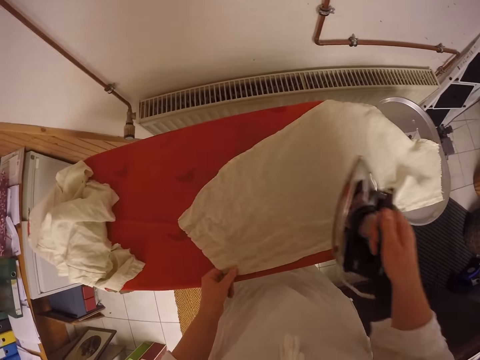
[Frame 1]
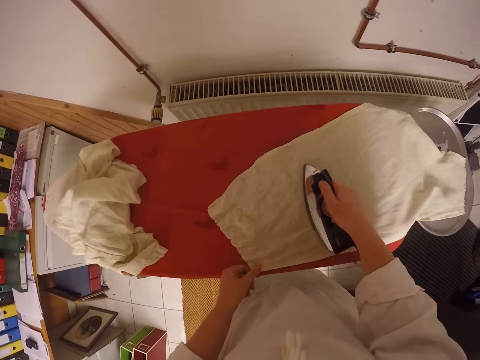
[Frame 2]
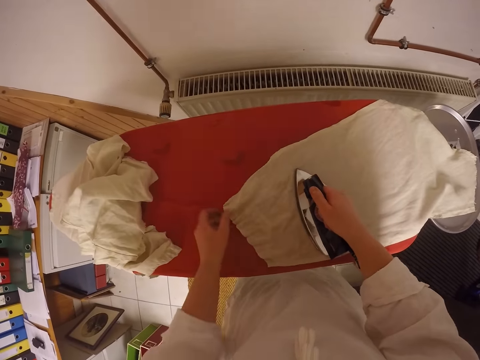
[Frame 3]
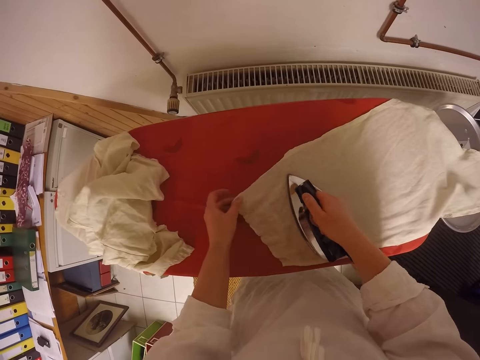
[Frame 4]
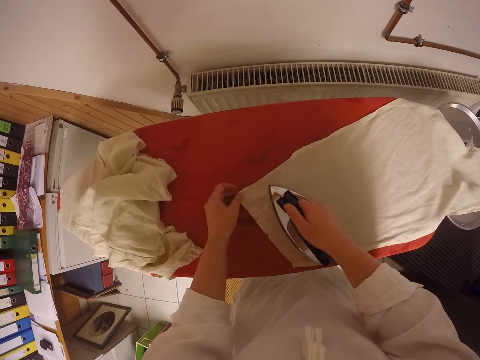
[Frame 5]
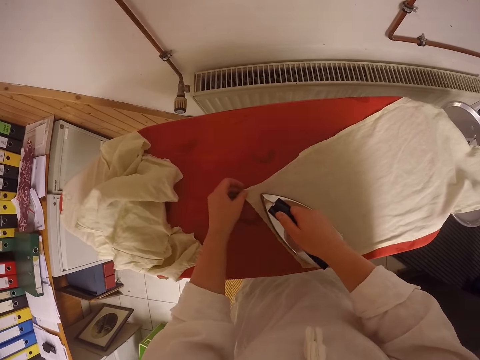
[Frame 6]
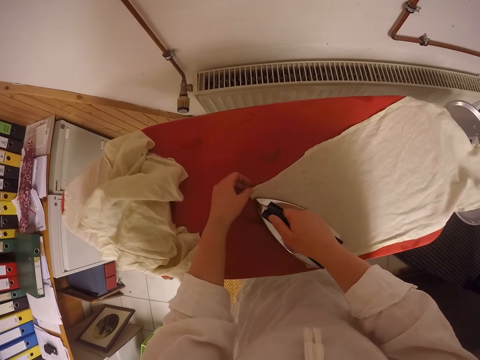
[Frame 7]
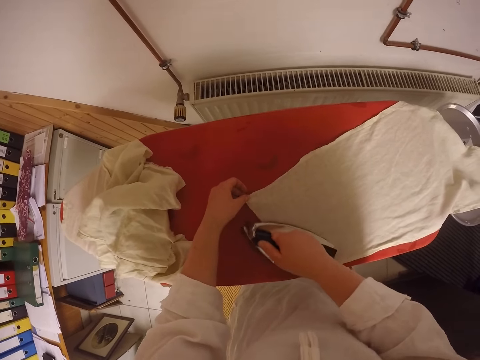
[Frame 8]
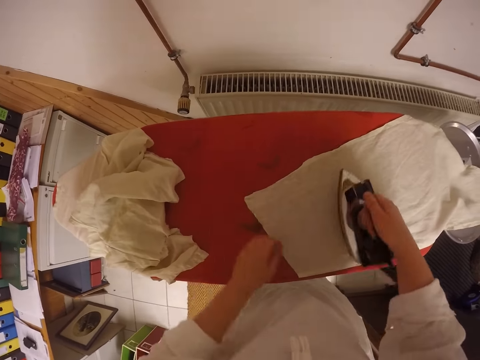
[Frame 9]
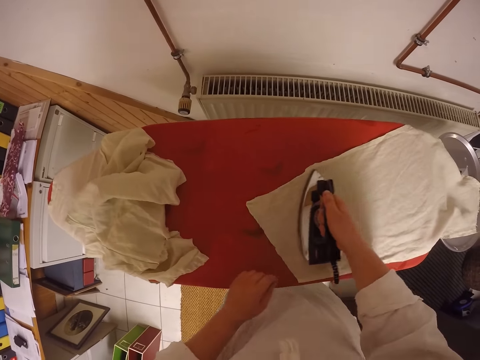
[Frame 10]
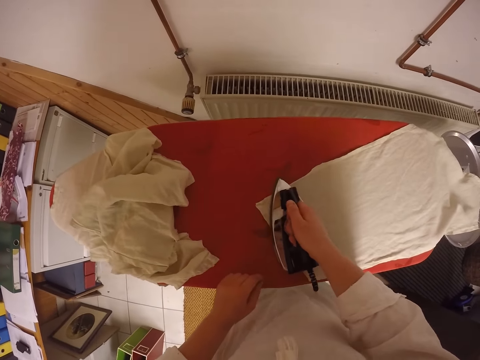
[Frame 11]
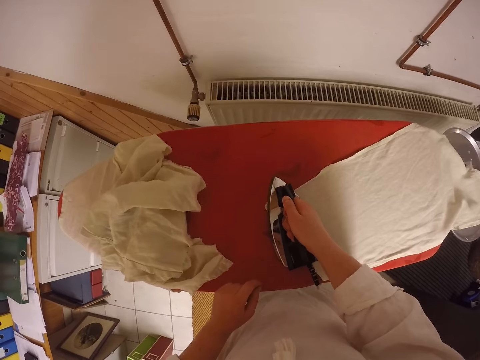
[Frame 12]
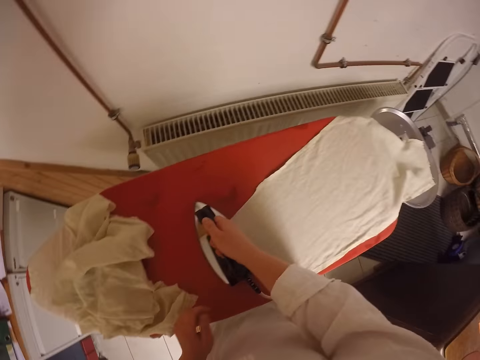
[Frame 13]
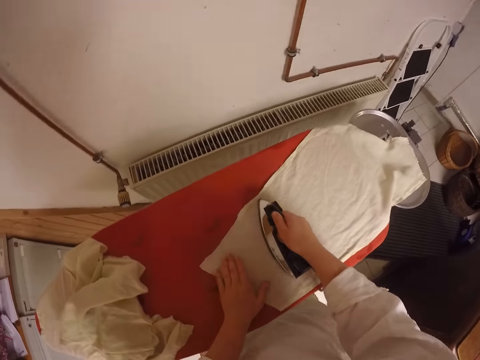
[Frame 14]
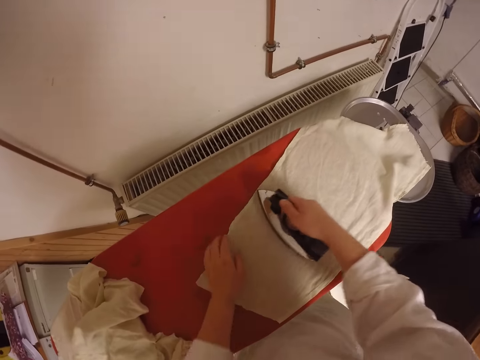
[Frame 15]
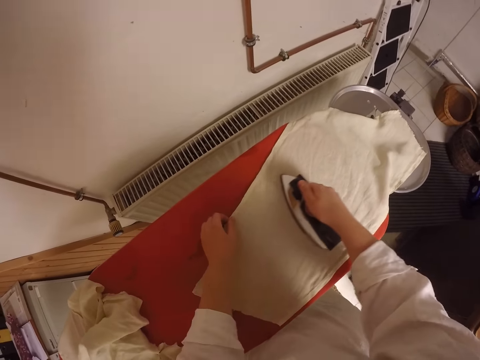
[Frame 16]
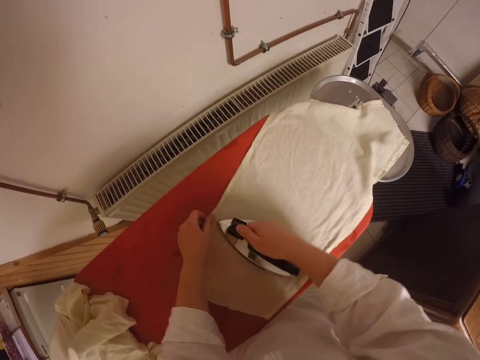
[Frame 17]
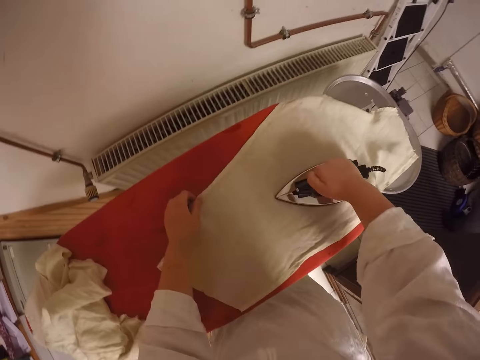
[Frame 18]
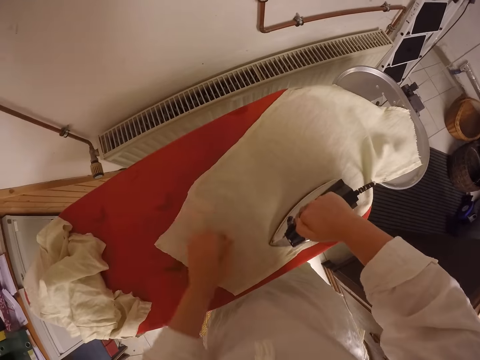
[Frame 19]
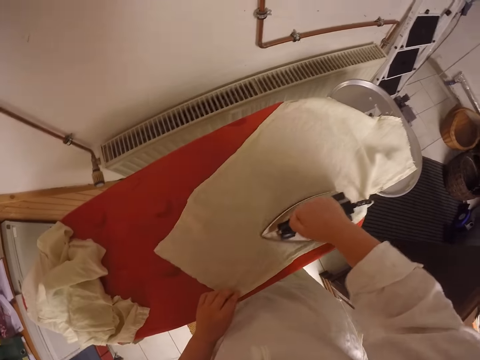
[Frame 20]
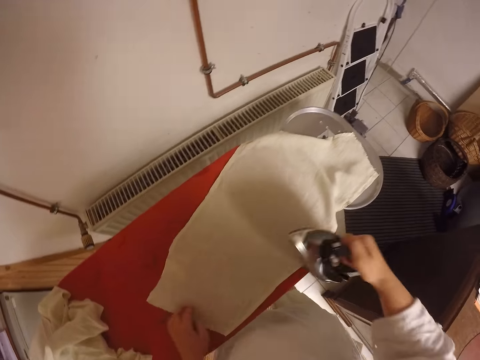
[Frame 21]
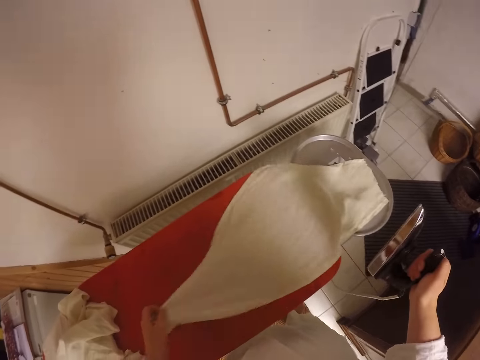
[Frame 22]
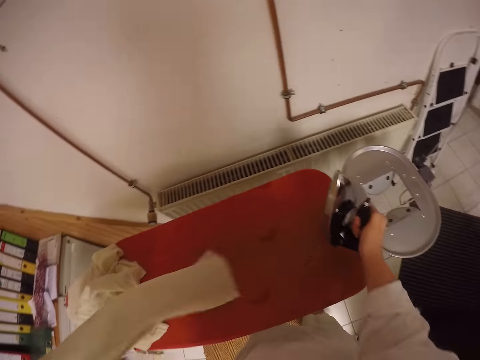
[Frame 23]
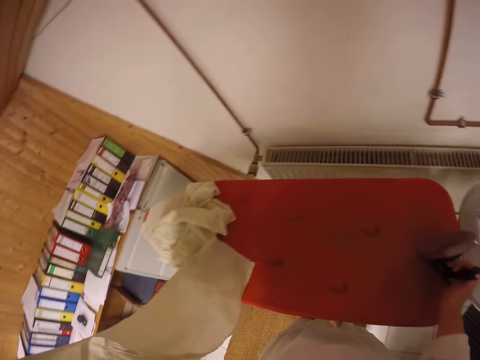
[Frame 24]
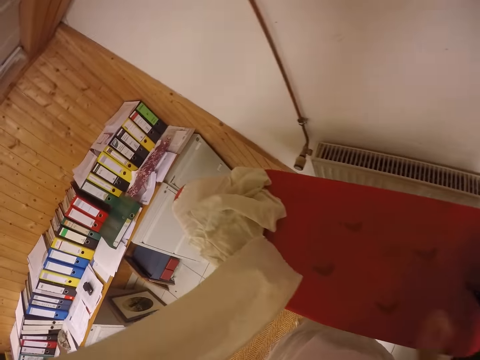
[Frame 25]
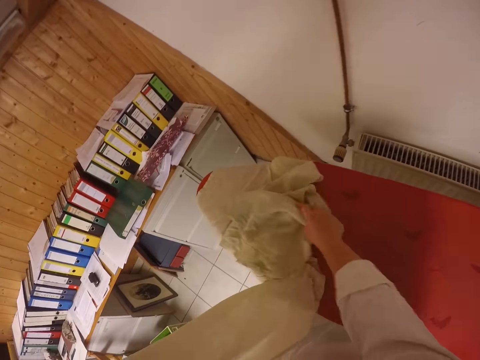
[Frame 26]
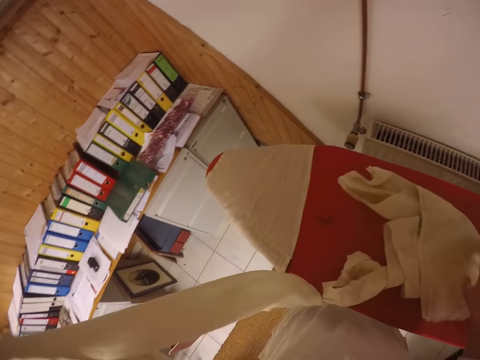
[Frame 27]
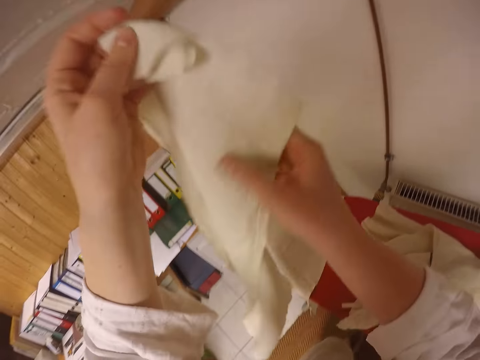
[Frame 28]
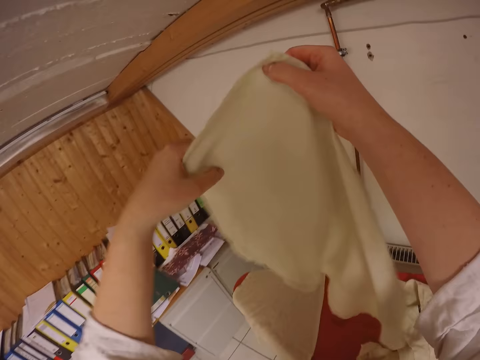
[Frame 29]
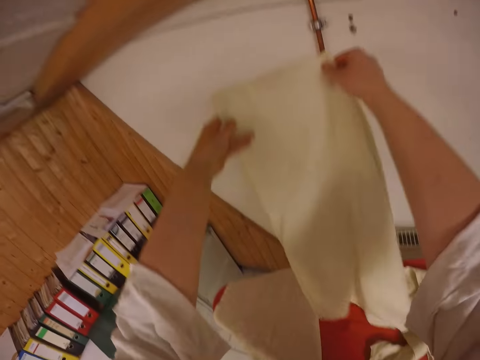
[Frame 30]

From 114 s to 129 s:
The camera wearer stops ironing the cloth. They take the cloth from the ironing board. They place the iron on the ironing board. They move the clothes on the ironing board.

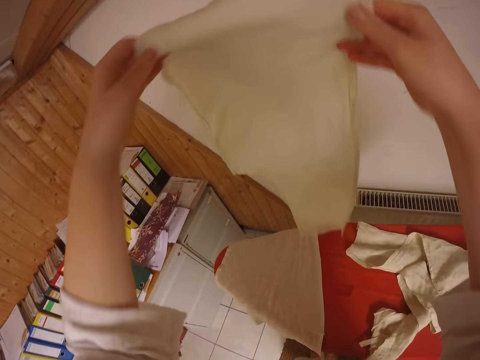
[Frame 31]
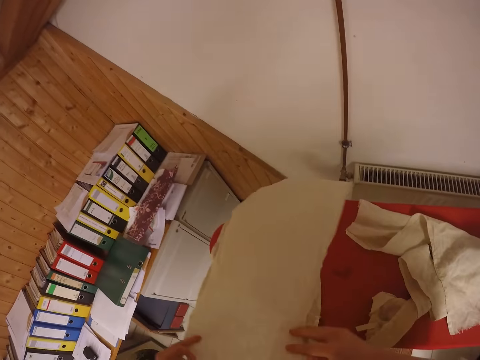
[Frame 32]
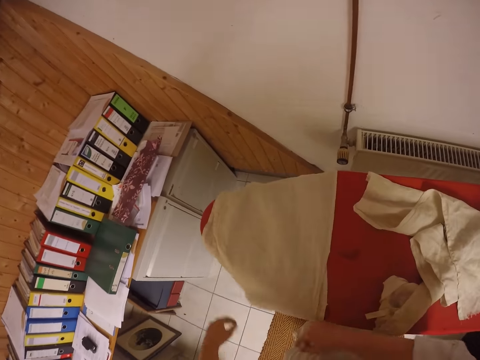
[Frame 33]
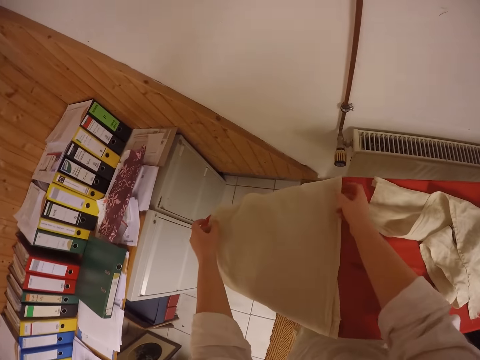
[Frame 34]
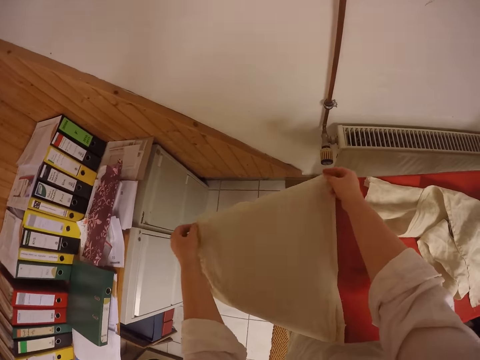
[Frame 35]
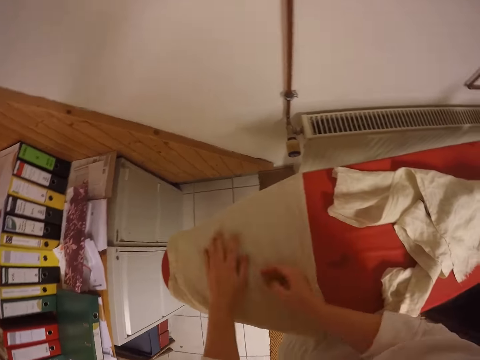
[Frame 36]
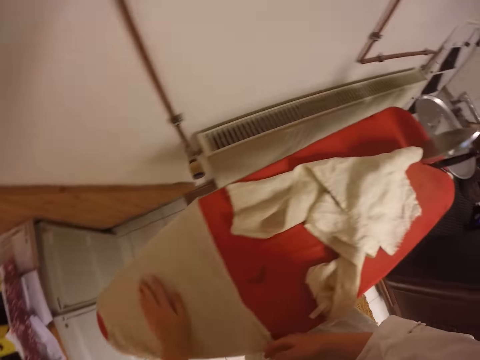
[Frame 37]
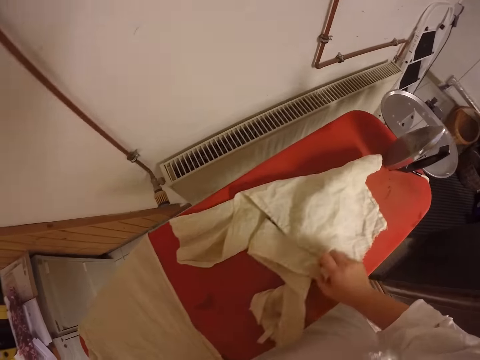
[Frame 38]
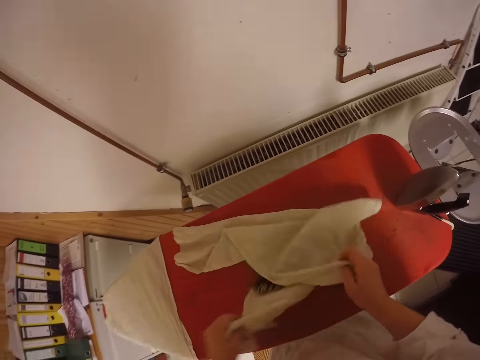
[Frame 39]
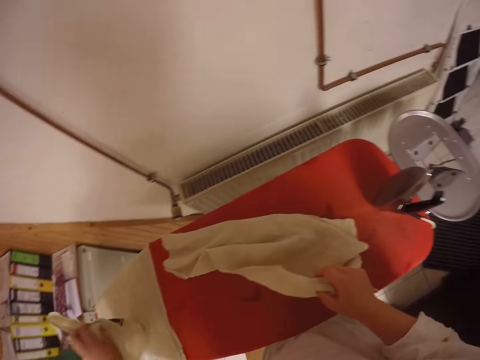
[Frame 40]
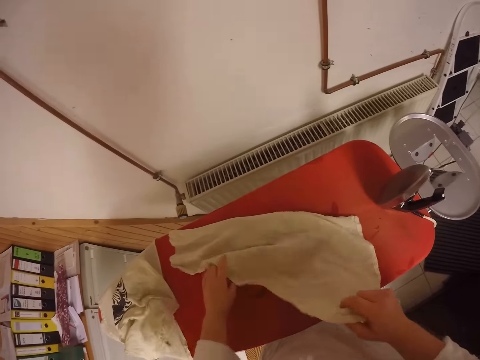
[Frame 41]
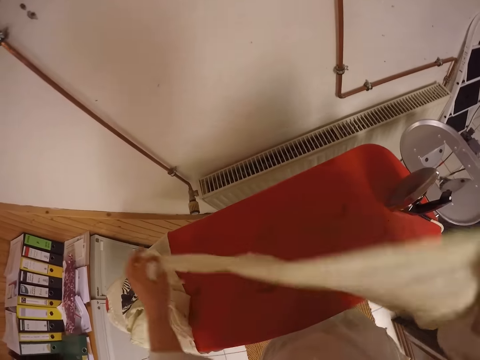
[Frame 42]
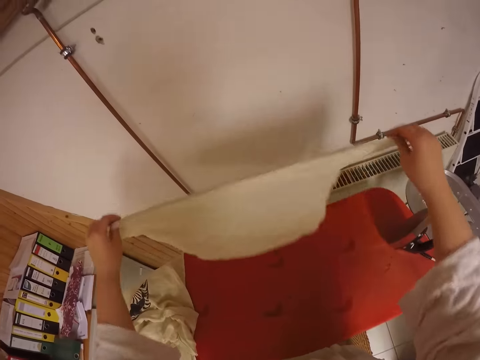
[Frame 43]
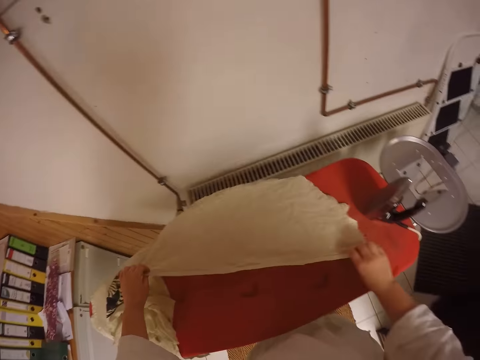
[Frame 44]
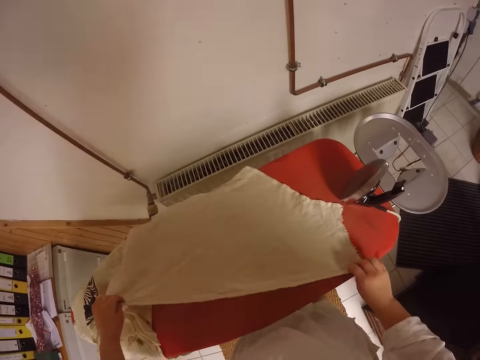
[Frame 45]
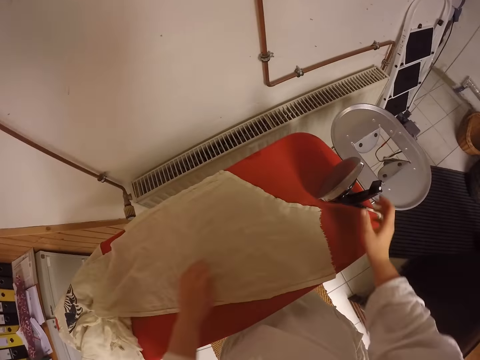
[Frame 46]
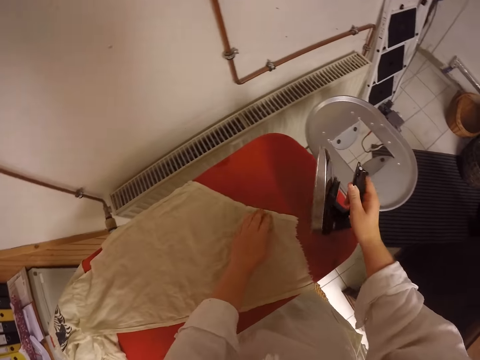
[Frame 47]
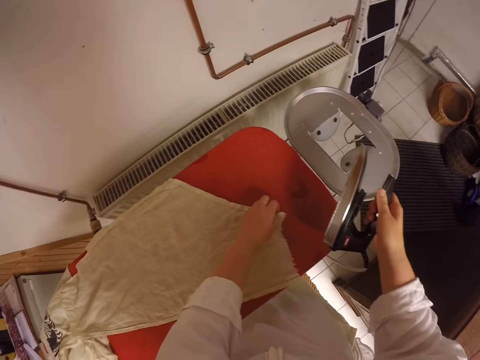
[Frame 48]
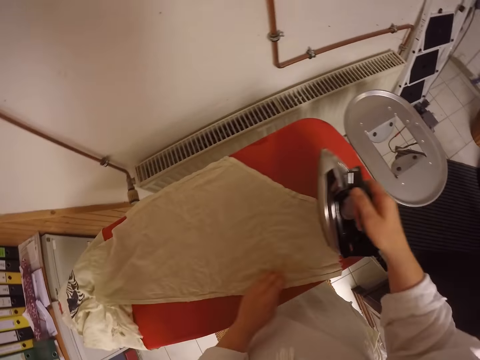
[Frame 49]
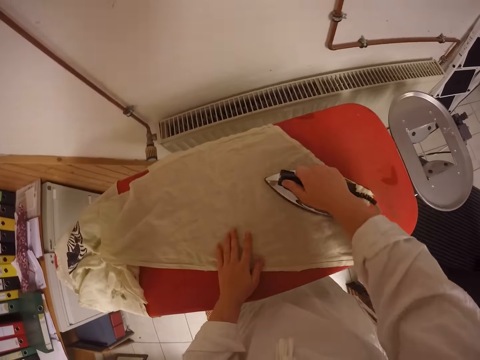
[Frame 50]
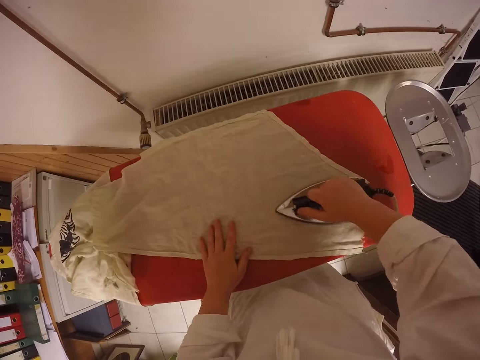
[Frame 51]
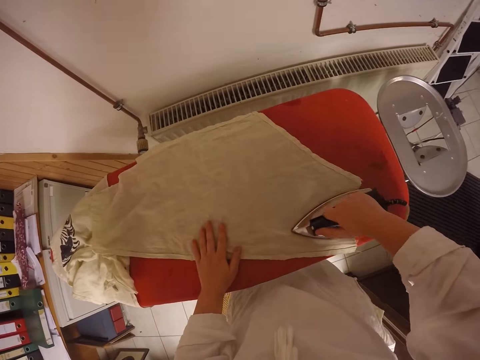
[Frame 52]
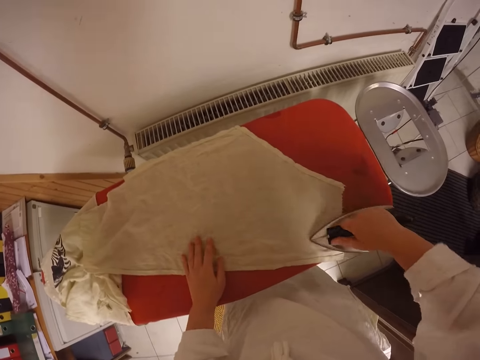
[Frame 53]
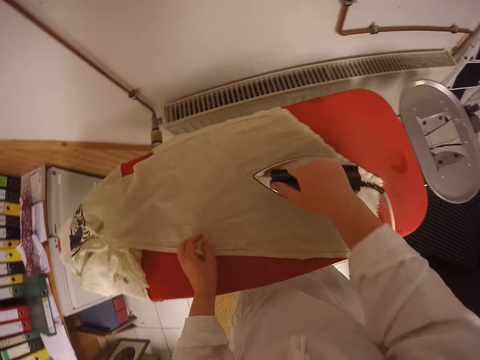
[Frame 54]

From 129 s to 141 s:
The camera wearer moves the clothes on the ironing board. She puts a cloth on an edge of the ironing board. She adjusts the cloth on the ironing board. She raises a cloth on the ironing board with her right hand. She takes a cloth from the table with her left hand. She drops the cloth on the ironing board. She takes the cloth on the ironing table. She spreads the cloth on the ironing board. She takes the iron from the ironing board. She adjusts the edge of the cloth on the ironing board. She irons the cloth on the ironing board.
